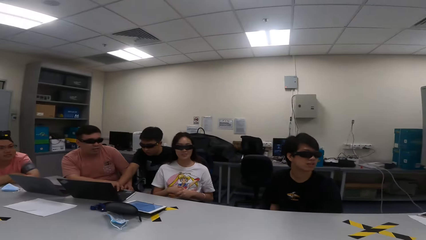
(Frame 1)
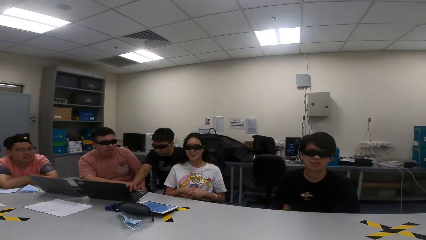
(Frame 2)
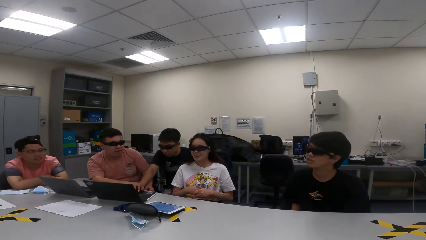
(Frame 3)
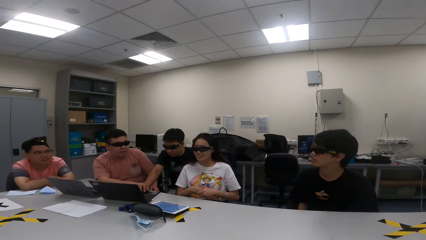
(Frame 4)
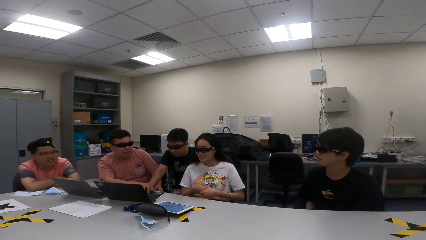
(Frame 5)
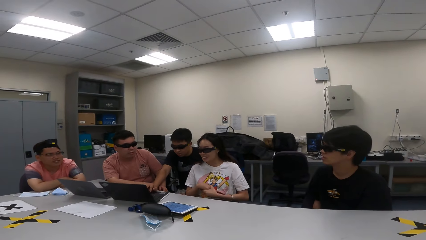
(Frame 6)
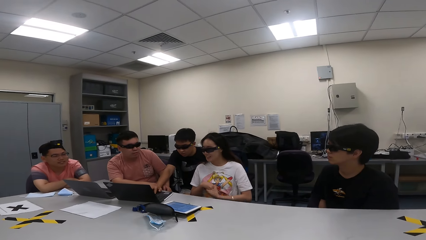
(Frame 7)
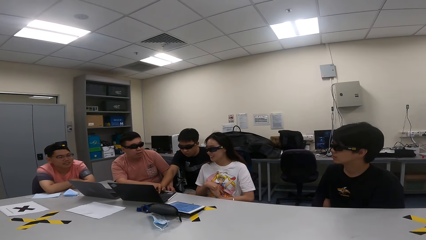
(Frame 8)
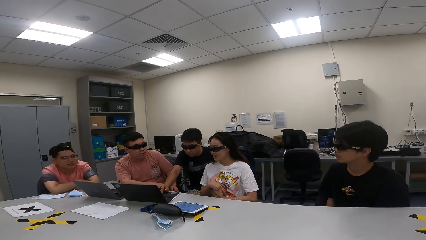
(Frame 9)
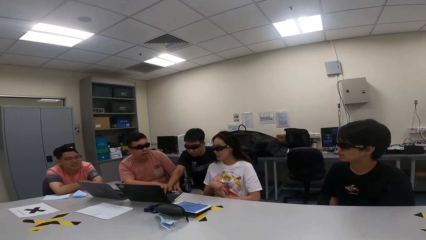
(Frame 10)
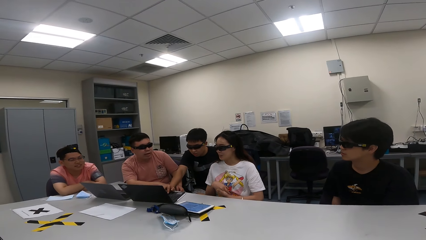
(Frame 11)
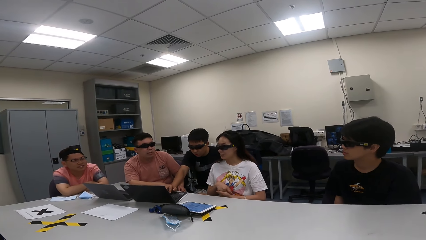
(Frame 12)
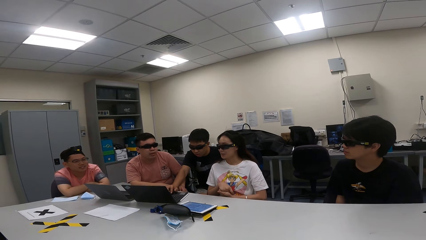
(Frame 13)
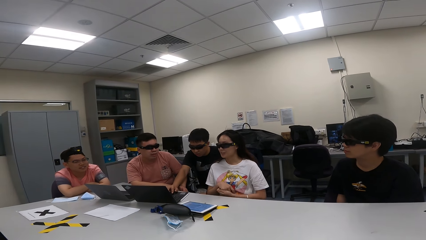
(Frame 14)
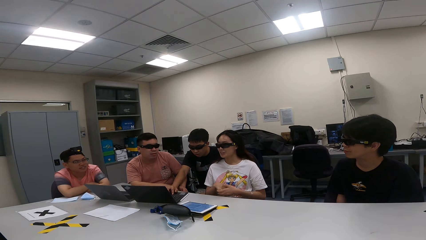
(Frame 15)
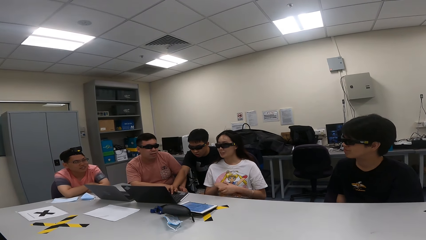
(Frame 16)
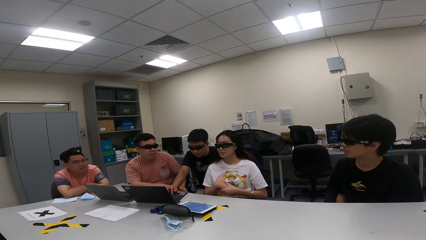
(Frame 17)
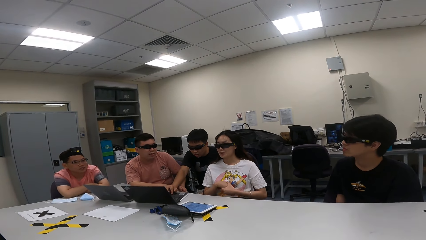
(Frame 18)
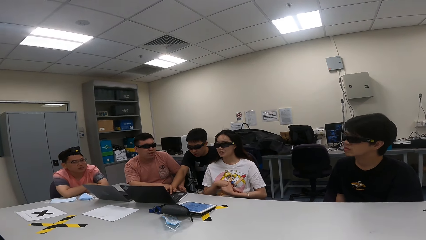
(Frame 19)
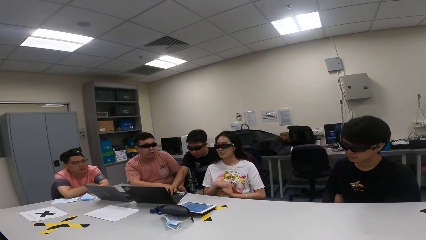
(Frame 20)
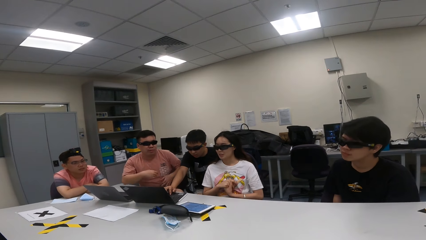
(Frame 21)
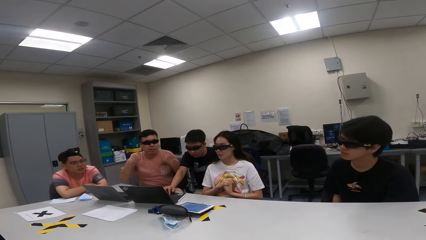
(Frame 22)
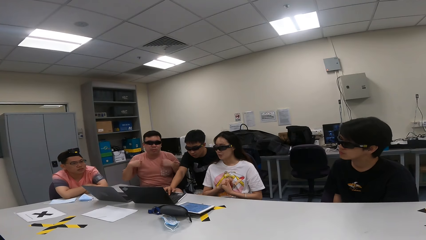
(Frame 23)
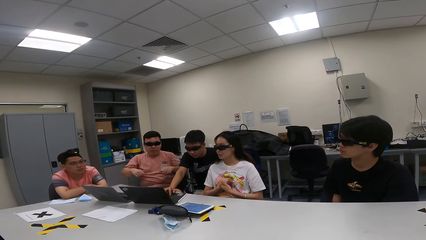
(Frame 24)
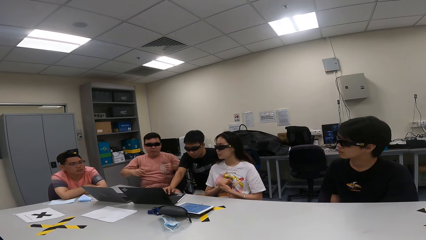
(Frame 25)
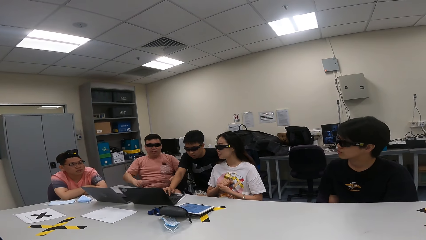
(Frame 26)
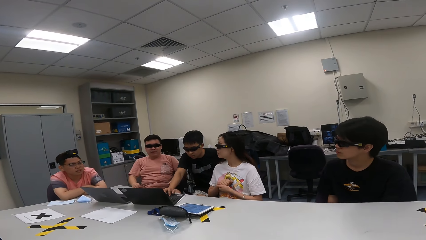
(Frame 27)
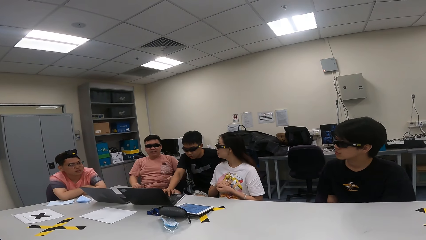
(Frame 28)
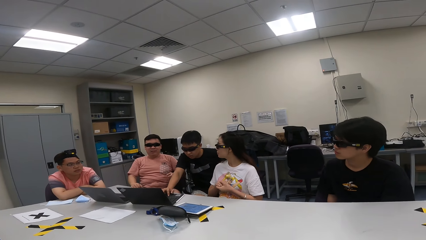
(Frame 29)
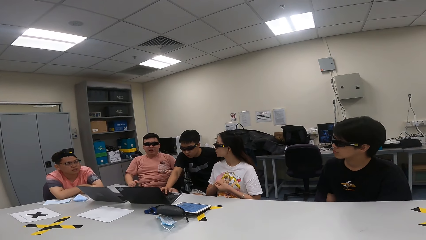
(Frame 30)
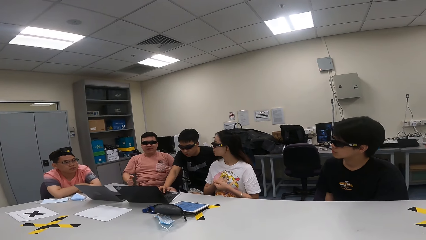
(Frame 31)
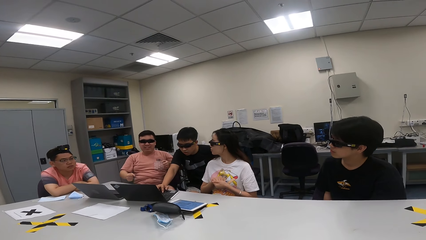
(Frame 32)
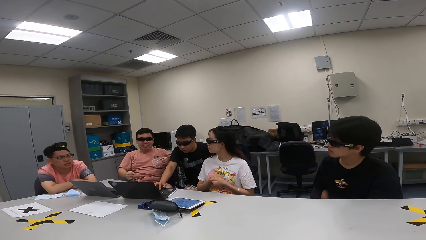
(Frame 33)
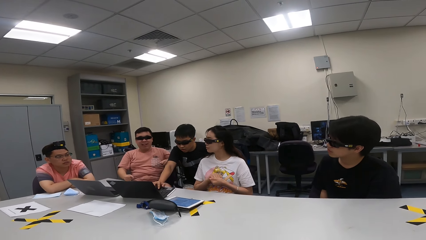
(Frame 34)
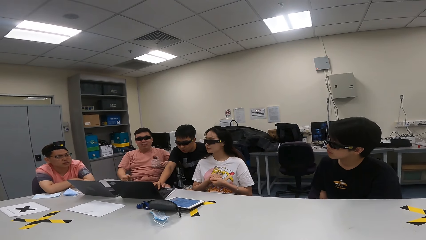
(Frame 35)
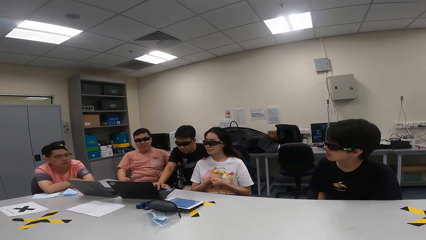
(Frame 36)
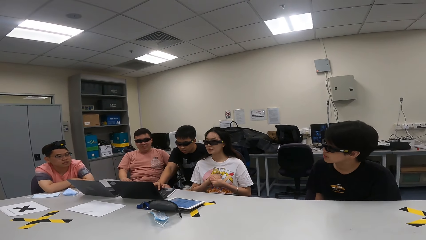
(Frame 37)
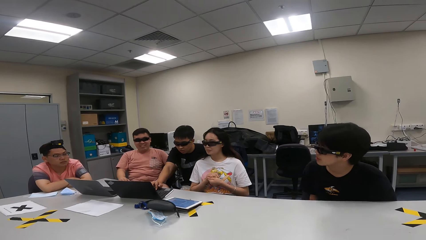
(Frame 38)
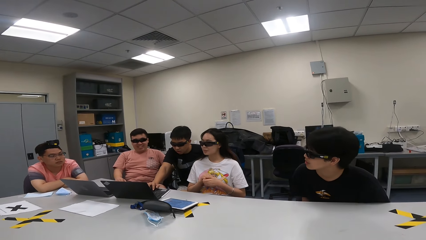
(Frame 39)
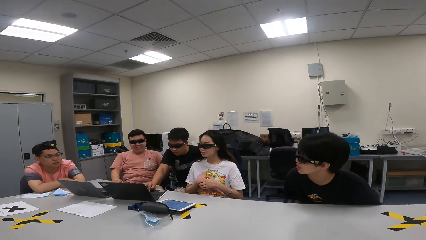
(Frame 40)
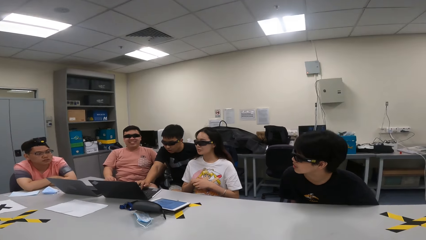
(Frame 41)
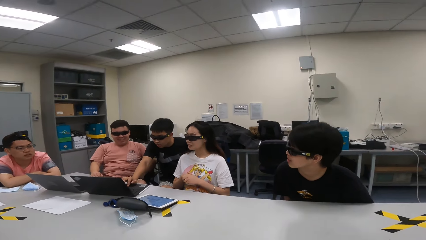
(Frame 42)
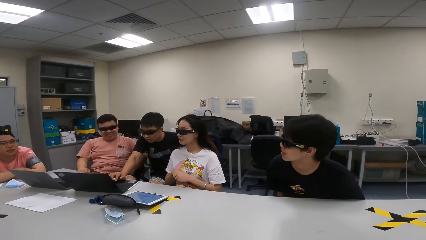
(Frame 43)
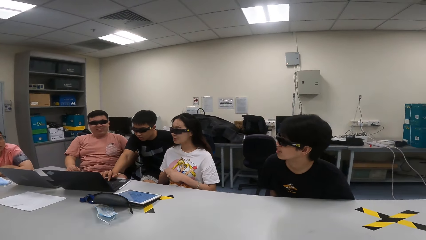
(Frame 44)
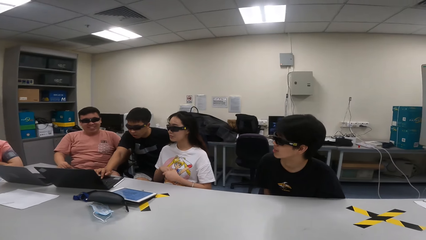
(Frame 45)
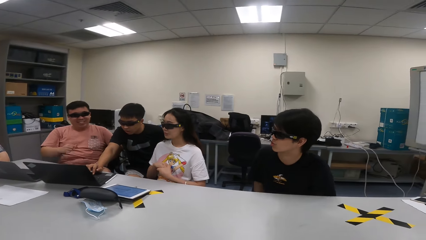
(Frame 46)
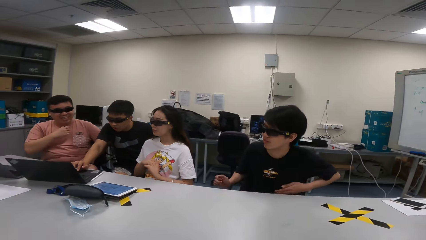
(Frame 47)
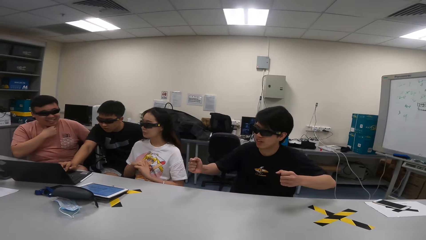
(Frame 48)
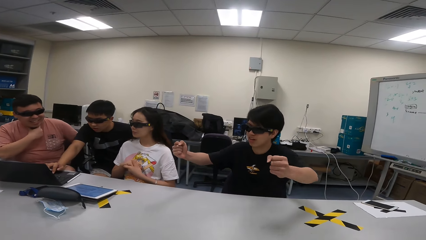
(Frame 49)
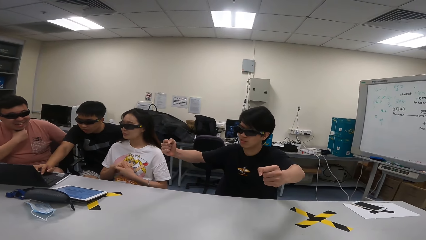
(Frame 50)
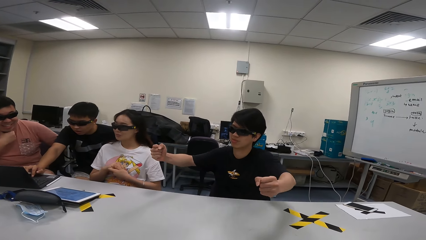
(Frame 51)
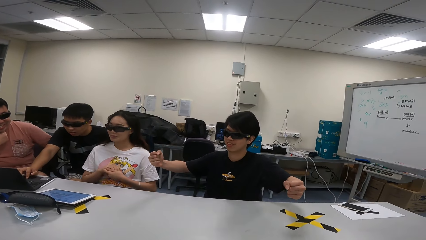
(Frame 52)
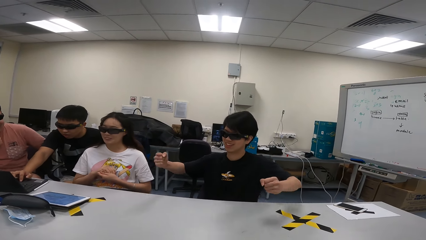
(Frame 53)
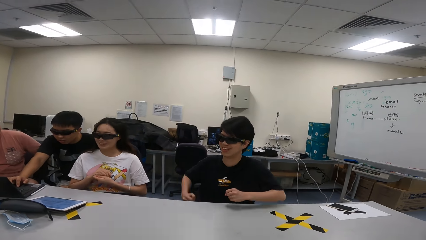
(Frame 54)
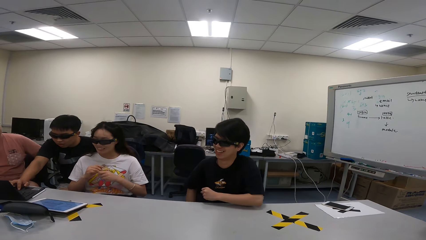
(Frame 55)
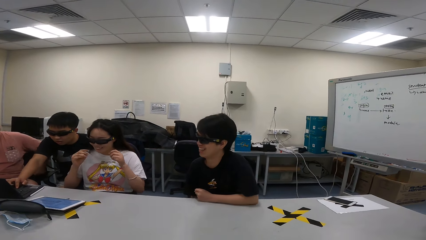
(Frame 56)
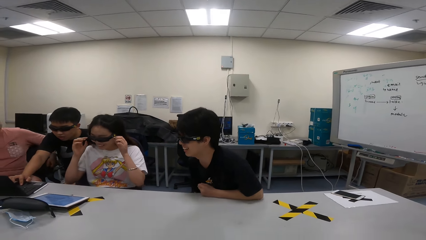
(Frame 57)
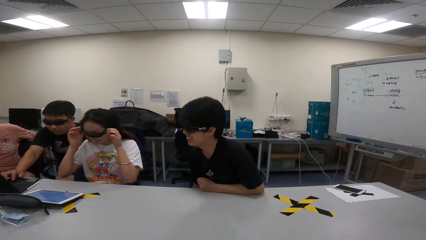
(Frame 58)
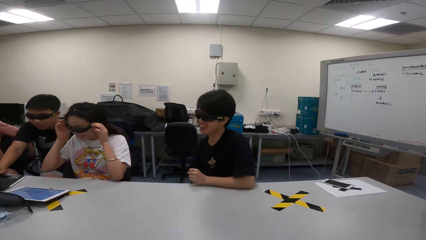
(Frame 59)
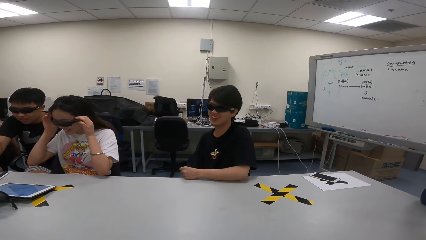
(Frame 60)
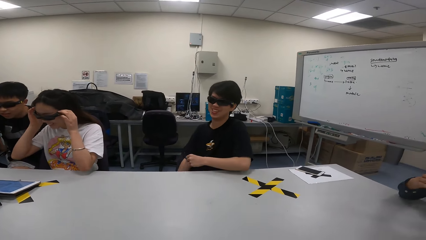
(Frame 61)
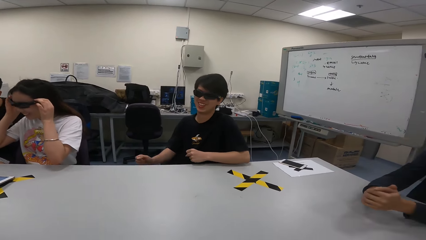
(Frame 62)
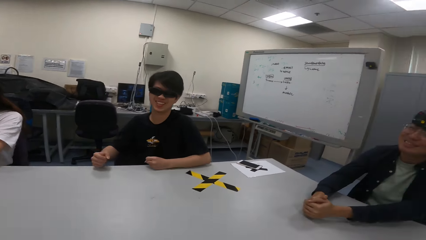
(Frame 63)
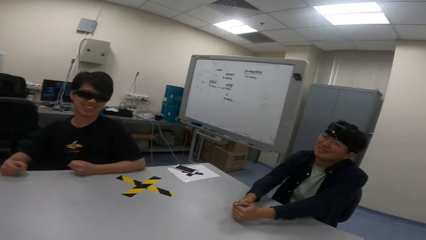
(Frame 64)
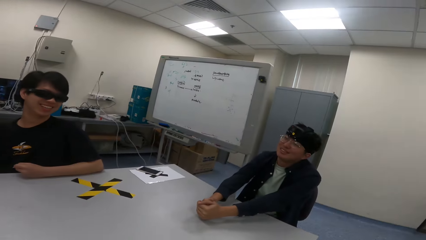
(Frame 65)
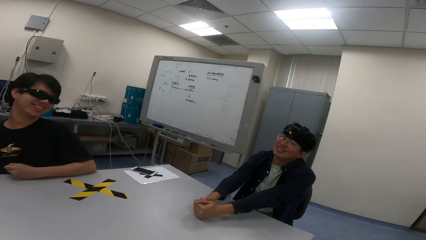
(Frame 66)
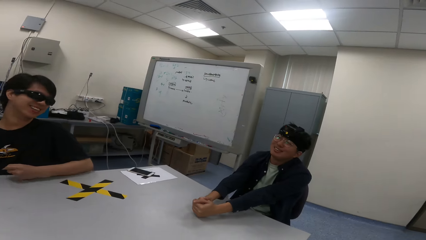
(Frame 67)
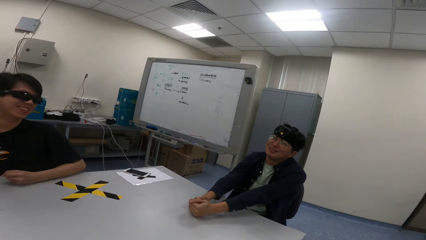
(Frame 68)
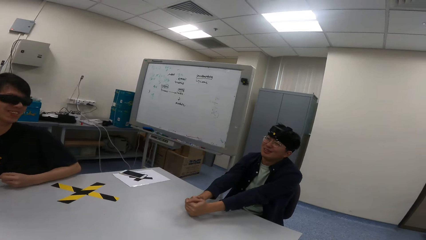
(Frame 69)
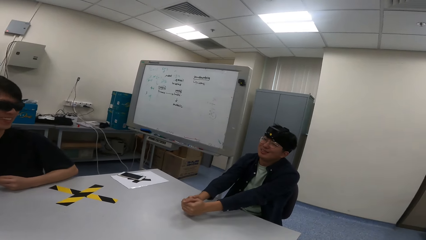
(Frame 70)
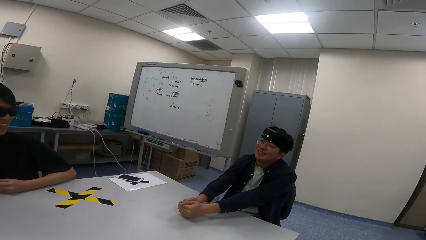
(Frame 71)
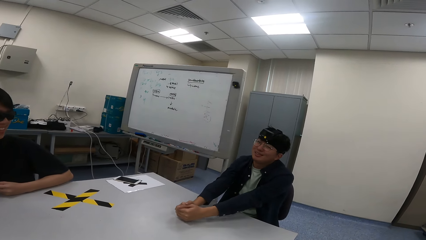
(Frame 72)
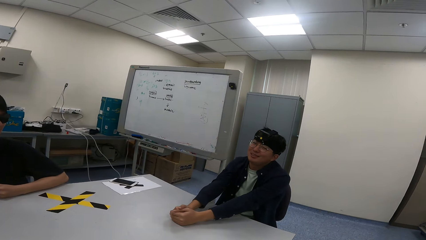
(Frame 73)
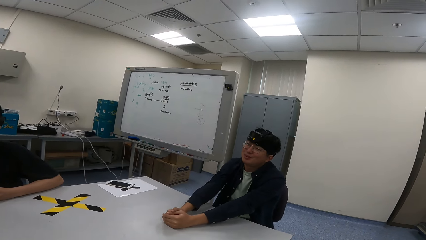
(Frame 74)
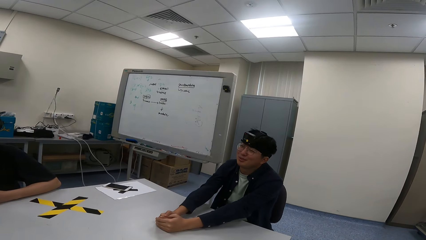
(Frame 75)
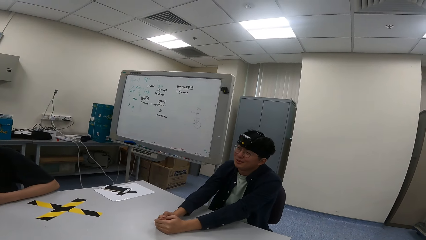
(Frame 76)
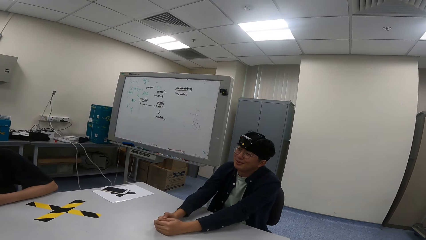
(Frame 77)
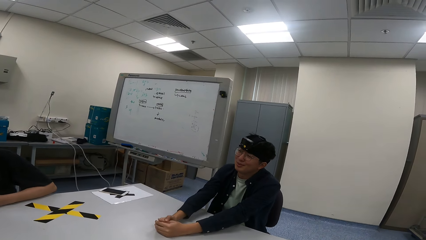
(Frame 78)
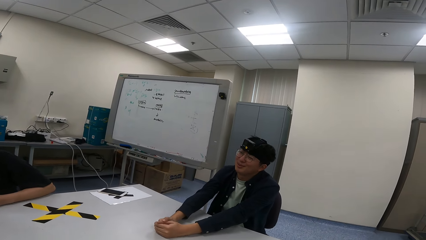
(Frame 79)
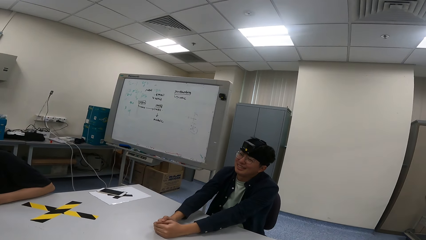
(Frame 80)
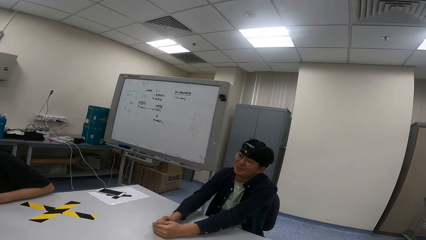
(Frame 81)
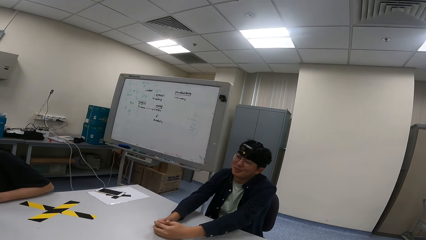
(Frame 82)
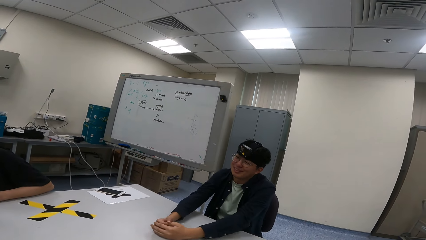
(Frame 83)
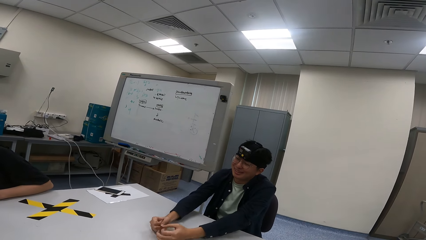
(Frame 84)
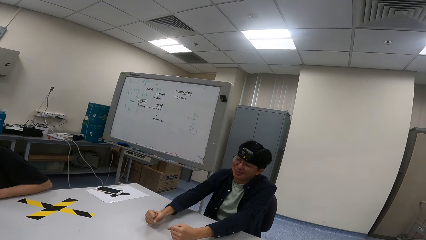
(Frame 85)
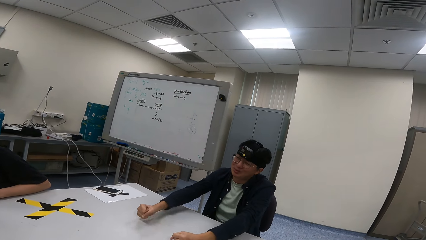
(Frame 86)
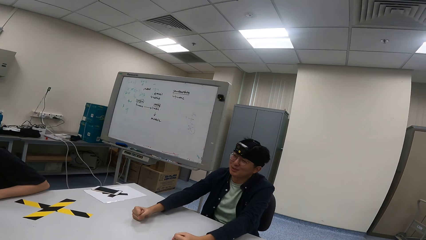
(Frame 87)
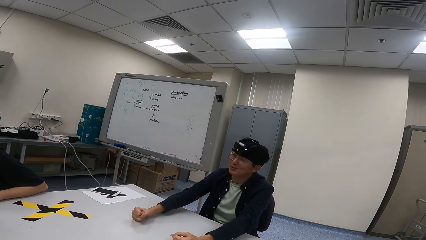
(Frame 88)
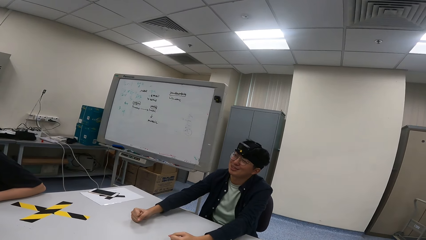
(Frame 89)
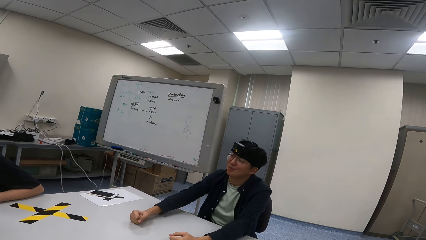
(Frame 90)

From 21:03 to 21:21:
A person clicks on a laptop. Another person sways hands. A third person nods the head. A fourth person sways hands in the air. The third person touches the shades. The fourth person touches hands on a table. A fifth person stretches hands on a table.
